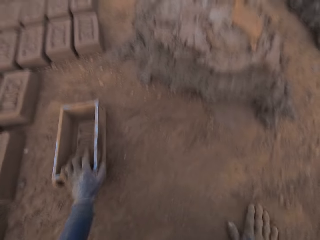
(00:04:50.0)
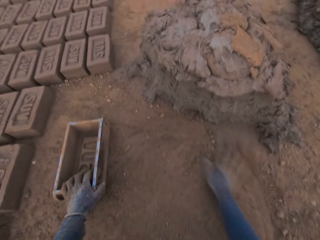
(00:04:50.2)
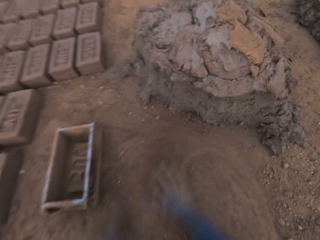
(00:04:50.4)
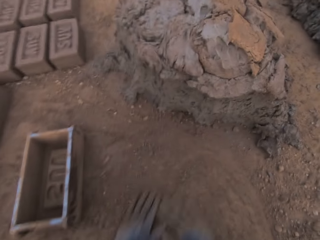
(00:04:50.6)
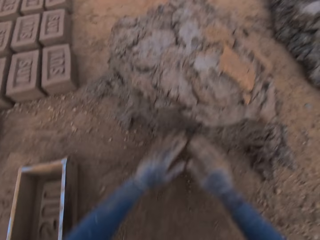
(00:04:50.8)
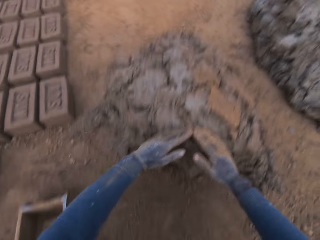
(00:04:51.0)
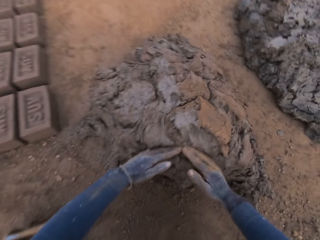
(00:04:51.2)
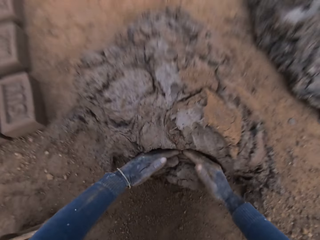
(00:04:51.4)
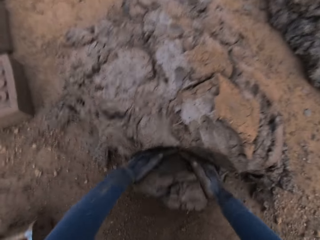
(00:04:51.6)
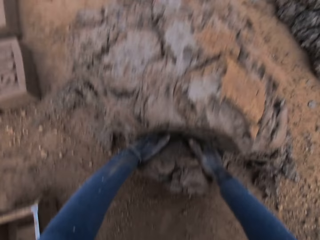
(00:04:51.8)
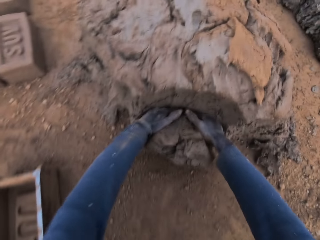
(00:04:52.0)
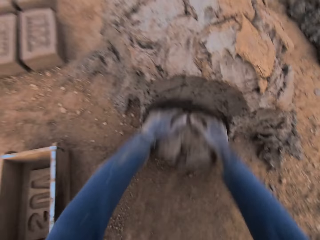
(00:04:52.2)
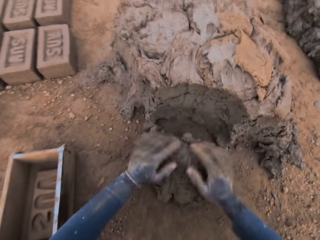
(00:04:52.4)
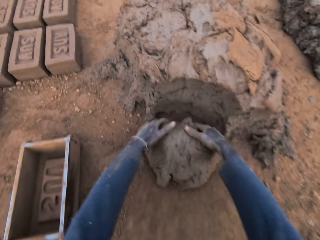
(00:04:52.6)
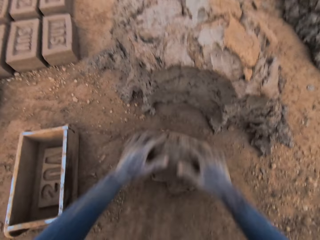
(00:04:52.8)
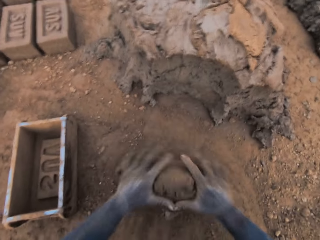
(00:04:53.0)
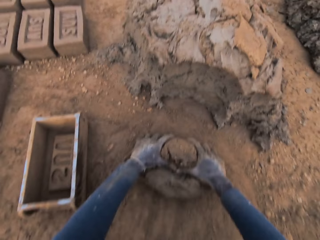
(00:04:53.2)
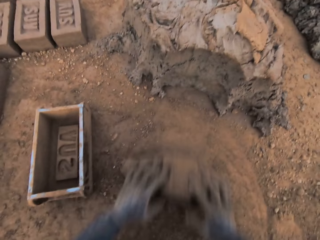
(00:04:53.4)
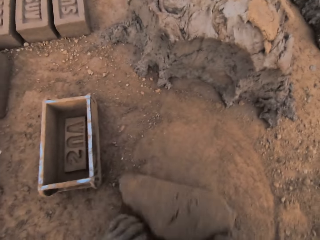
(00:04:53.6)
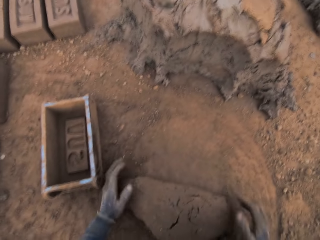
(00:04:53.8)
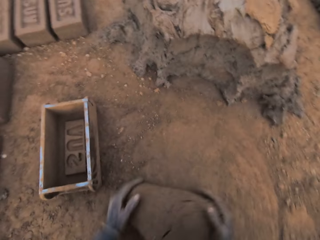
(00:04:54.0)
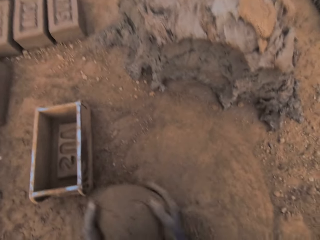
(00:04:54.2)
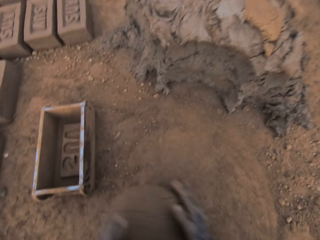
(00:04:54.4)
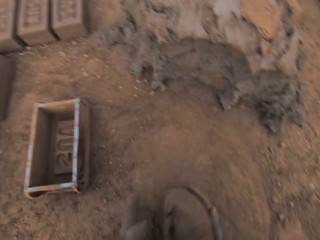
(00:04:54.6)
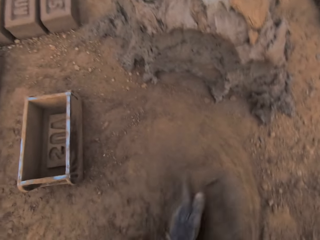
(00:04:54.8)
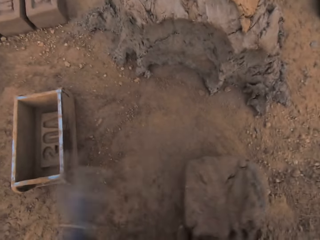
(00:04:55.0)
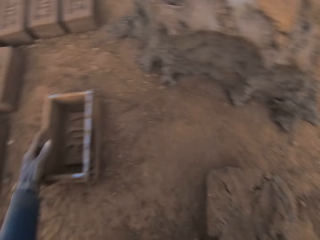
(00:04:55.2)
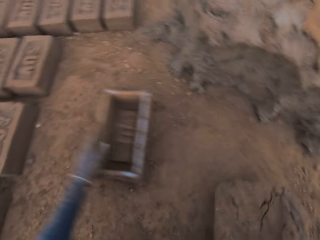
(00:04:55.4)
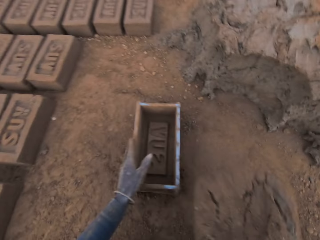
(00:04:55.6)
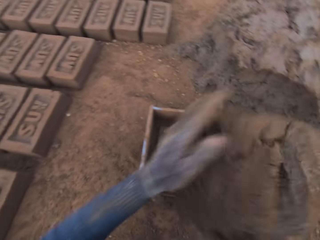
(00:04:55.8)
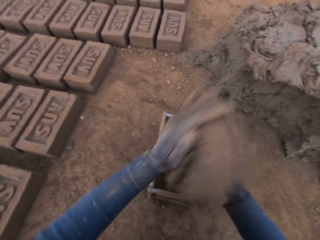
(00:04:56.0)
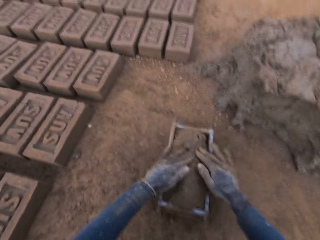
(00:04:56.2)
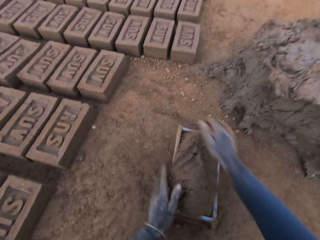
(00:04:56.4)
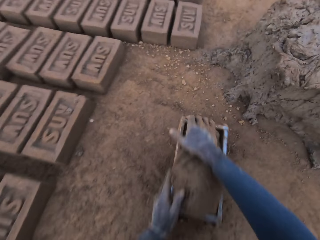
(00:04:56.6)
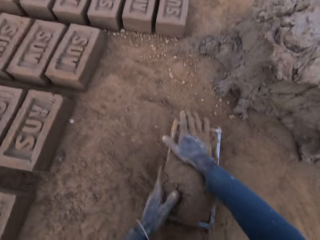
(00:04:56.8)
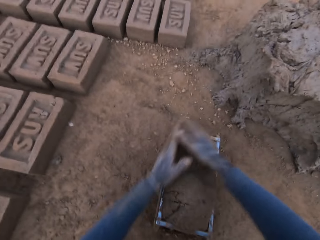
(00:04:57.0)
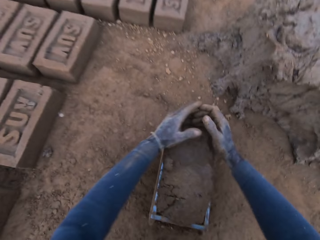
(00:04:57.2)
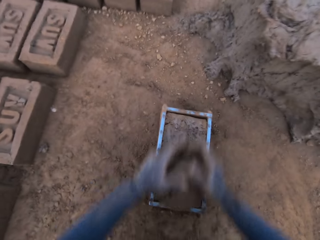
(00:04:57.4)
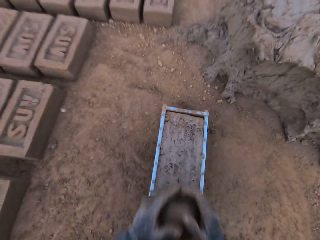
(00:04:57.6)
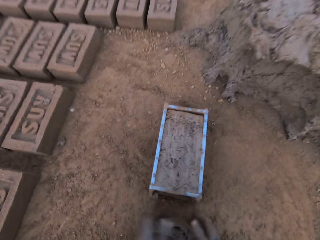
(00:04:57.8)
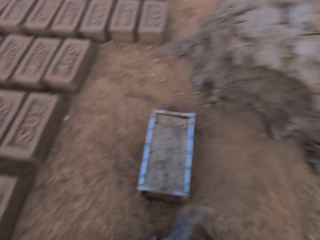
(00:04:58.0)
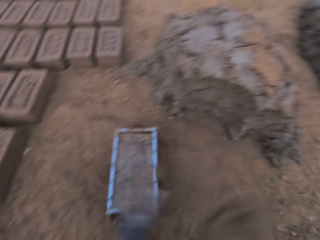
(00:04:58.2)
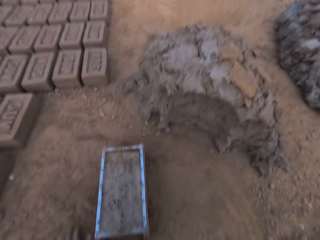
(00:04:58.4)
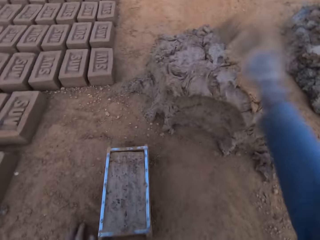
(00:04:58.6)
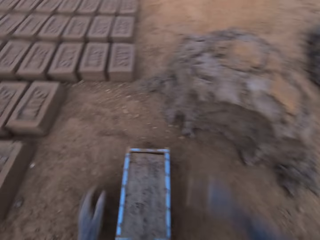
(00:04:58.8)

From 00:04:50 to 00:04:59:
The camera wearer turns the brick pan or brick mold. He slides his hands on the ground. He spreads the dry sand on the ground. He cuts out mortar or clay with his hands from the heap of mortar on the ground. He rolls the clay on the ground. He molds the mortar on the ground. He holds the clay with his hands. He adjusts the brick mold with his left hand on the ground. He lifts the clay from the ground. He loads the mortar into the brick mold. He drops the clay on the other. He presses the clay in the brick pan. He scrapes mortar from the brick mold with his hands. He lifts the clay from the ground. He slams the mortar in his hand on the heap of mortar.

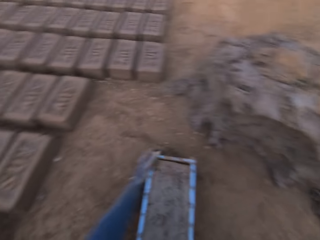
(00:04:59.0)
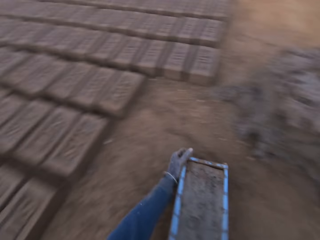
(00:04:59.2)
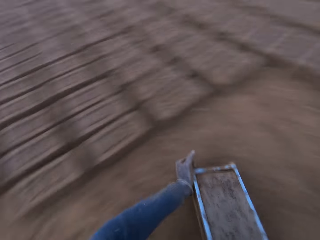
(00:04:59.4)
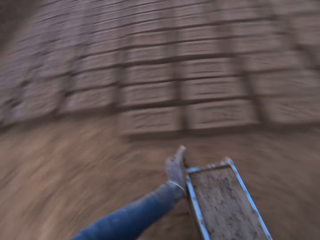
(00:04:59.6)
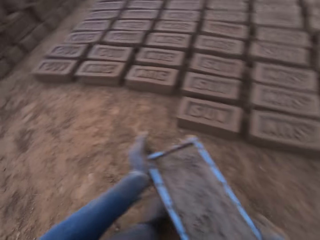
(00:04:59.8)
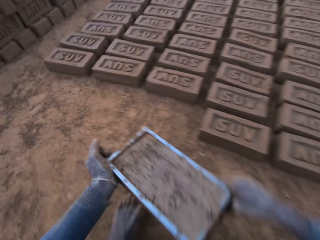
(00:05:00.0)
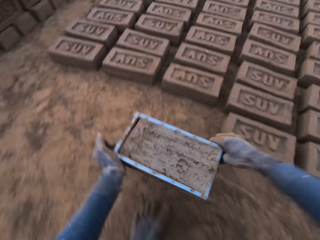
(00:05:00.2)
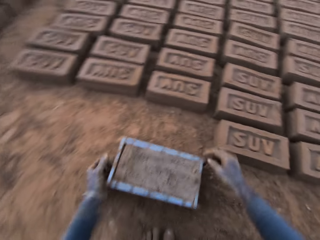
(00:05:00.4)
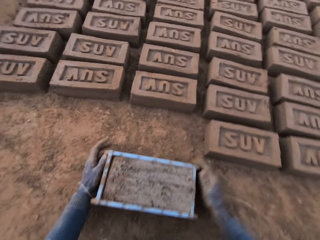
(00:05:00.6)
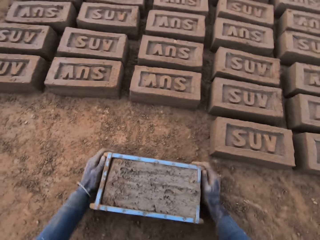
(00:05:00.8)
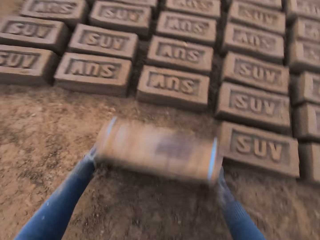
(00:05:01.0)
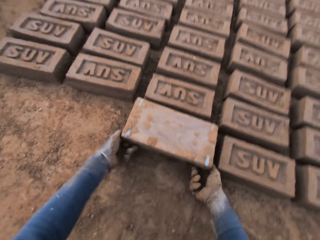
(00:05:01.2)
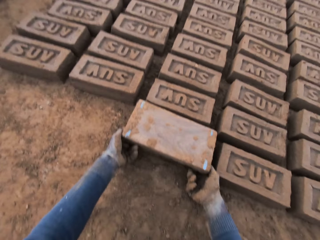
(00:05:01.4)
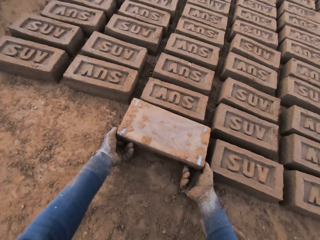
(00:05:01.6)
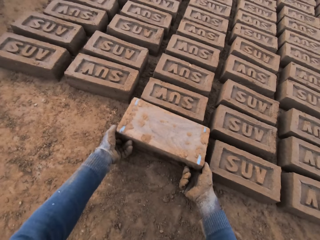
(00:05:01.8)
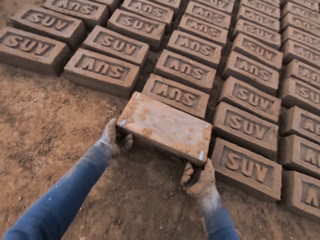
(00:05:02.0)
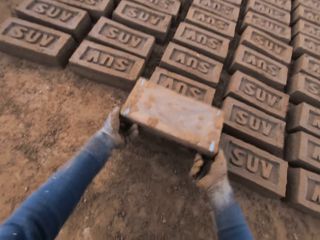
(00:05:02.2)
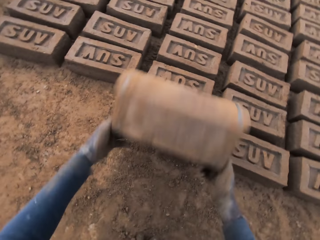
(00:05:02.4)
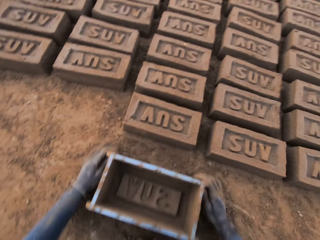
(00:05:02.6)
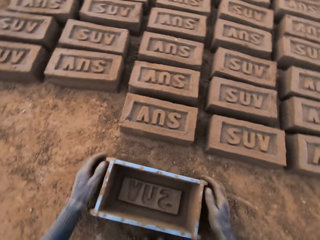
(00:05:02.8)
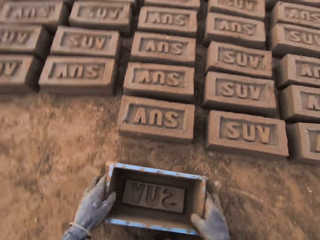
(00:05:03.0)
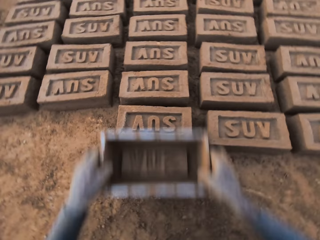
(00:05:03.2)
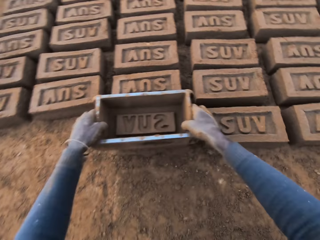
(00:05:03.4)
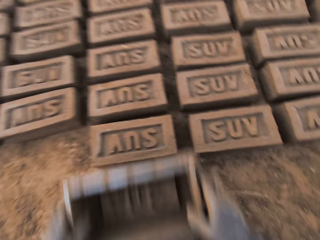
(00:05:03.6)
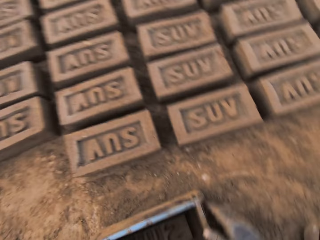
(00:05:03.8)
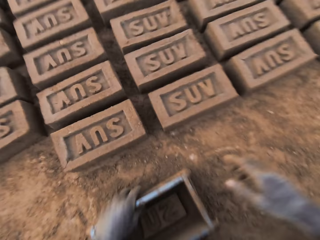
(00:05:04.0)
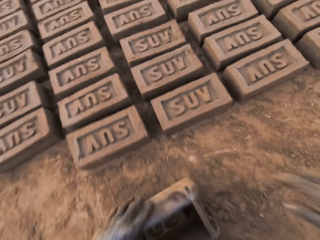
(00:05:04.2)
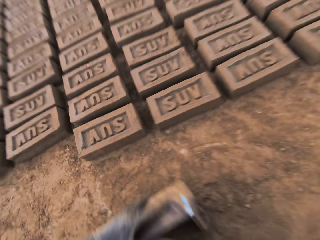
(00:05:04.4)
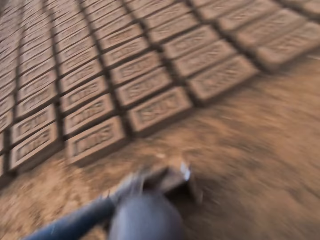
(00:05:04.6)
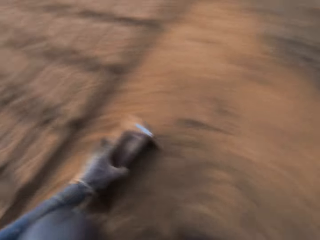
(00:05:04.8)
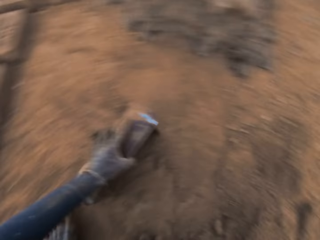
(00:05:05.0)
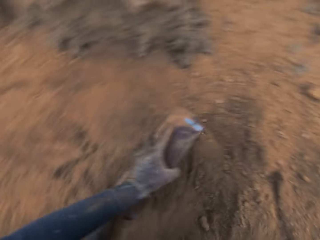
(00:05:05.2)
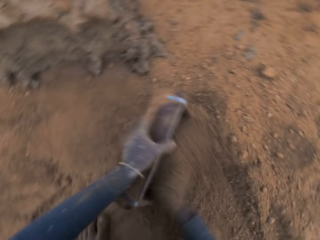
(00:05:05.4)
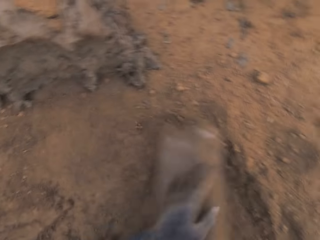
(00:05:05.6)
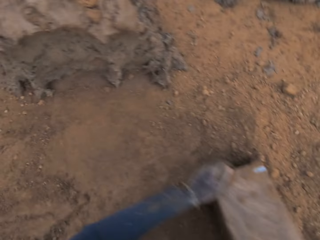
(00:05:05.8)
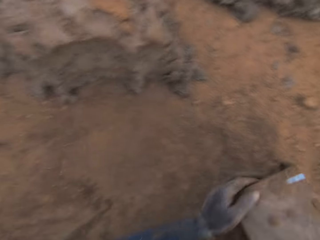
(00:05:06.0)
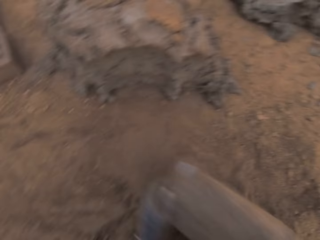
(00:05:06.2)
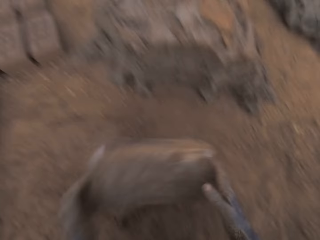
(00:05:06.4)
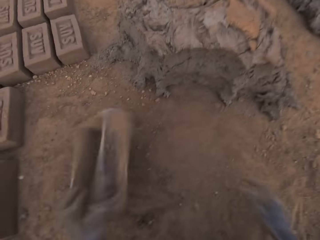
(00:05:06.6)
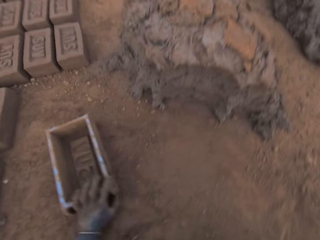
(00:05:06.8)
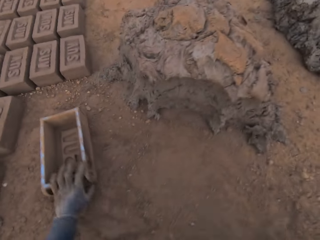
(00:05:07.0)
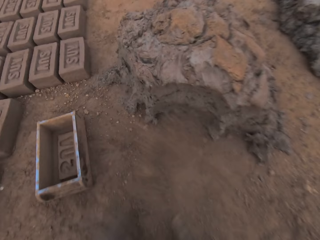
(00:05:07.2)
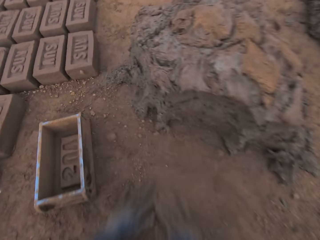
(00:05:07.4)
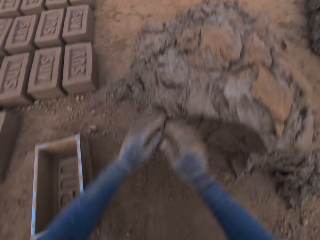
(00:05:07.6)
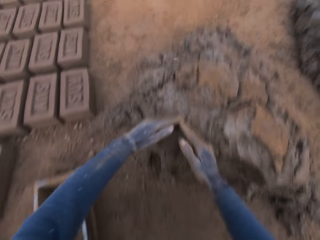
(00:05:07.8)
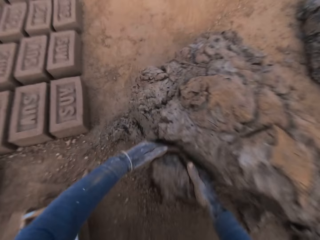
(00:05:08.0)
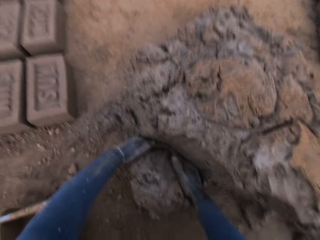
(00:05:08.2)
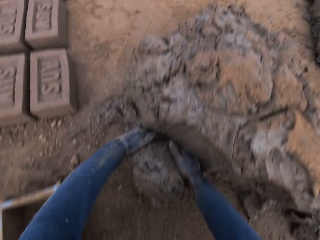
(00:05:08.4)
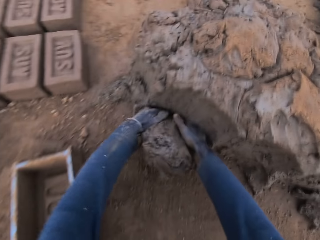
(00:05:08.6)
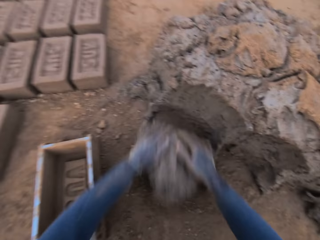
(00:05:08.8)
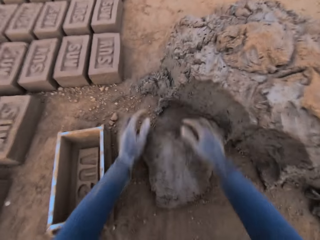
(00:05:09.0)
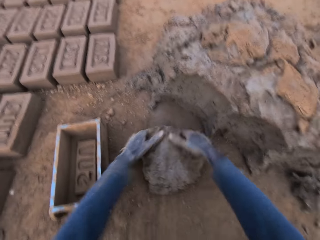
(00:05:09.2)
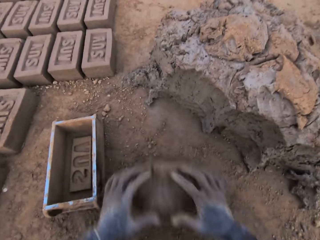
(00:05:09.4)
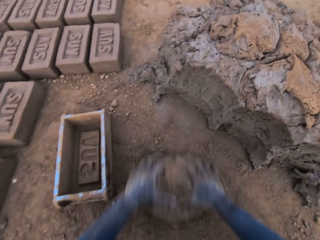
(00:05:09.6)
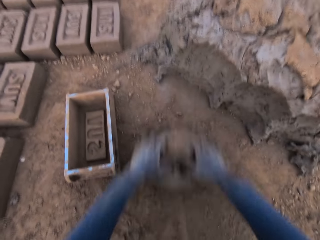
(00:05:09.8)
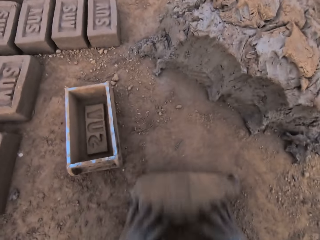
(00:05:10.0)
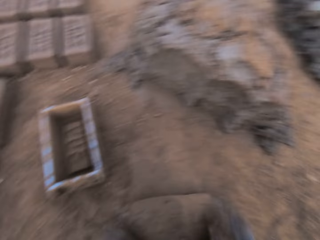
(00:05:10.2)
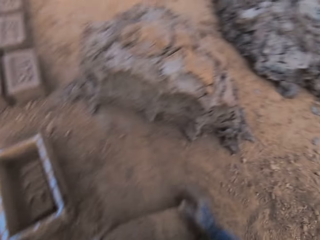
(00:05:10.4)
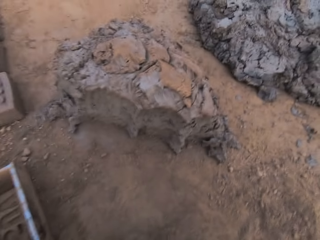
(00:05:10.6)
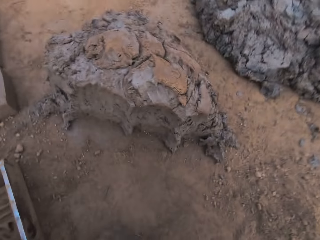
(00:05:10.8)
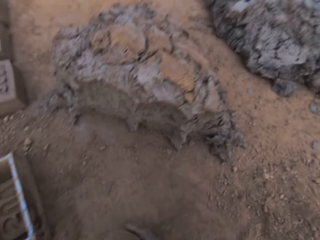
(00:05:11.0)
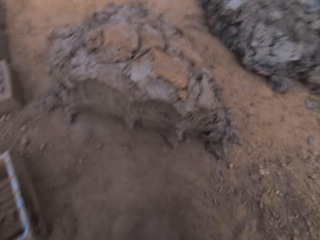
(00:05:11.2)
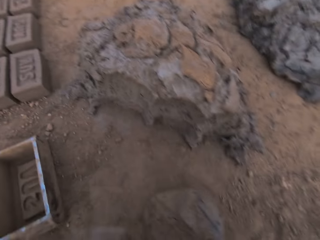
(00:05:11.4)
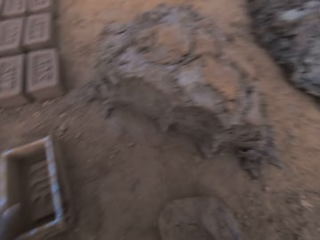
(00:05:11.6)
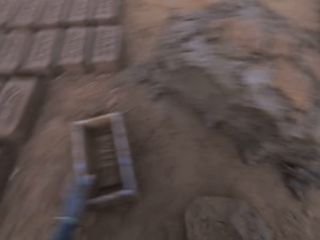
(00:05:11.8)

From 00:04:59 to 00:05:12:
The camera wearer moves the brick mold or brick pan closer to the bricks aligned on the ground. He turns the brick pan, lifts the clay or mortar from the ground, and places the brick pan on the ground. He flips the brick mold upside down. He removes the brick mold from the brick. He turns the brick pan and places the brick pan on the ground. He touches the brick with the brick mold. He lifts the brick pan from the ground and places the brick pan on the ground. He moves the brick mold to the sandy area. He dries the brick mold with sand. He puts the sand in the brick pan. He pours the sand from the brick pan. He puts the brick mold on the ground. He turns the brick pan. He spreads the dry sand on the ground. He slides his hands on the ground. He cuts out mortar with his hands from the heap of mortar. He molds the mortar on the ground. He rolls the clay on the ground.
